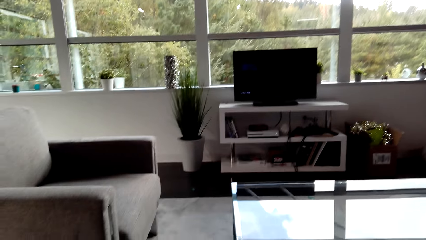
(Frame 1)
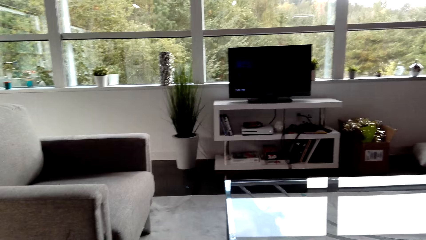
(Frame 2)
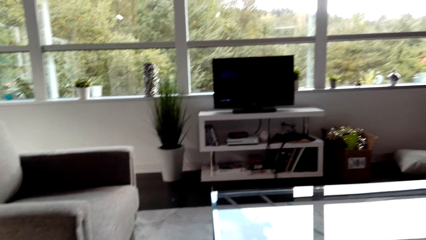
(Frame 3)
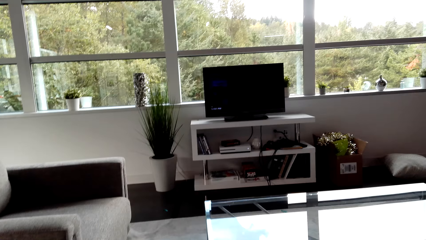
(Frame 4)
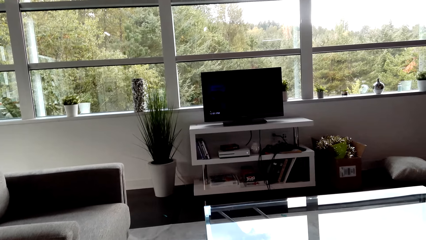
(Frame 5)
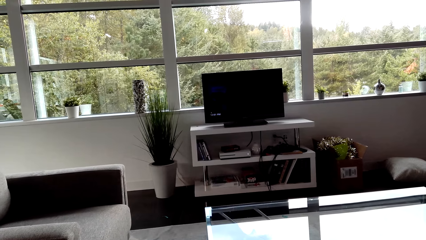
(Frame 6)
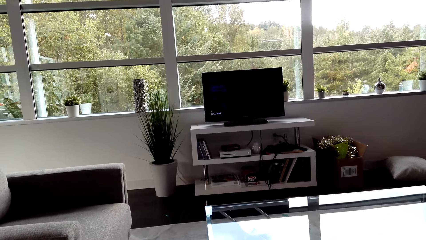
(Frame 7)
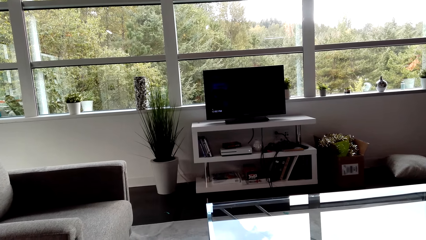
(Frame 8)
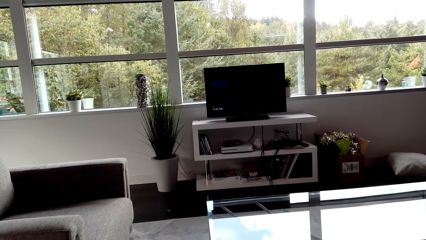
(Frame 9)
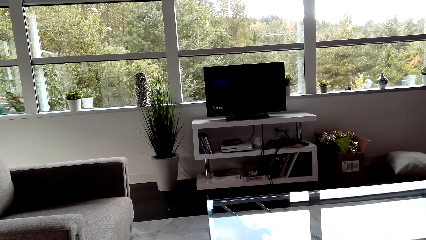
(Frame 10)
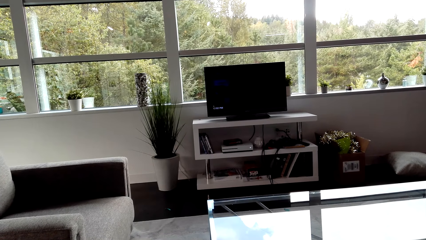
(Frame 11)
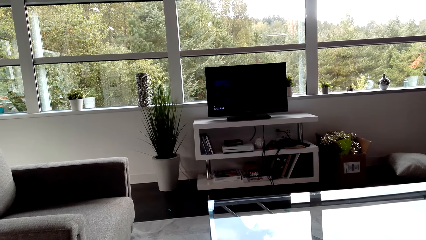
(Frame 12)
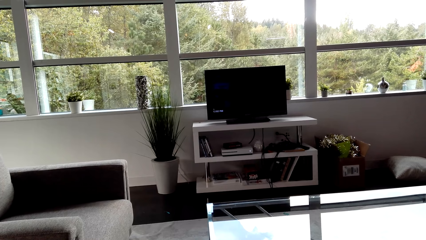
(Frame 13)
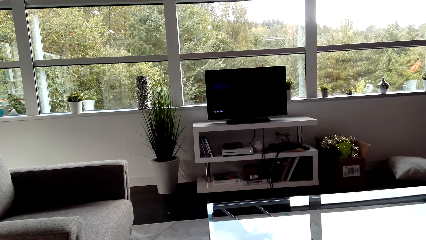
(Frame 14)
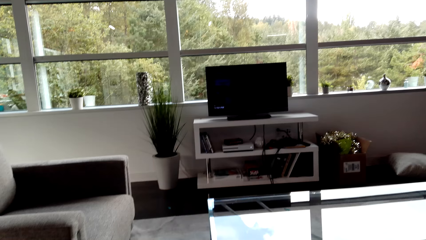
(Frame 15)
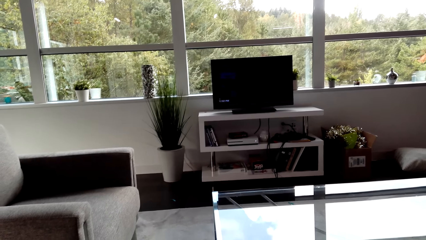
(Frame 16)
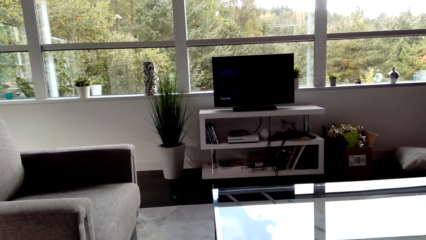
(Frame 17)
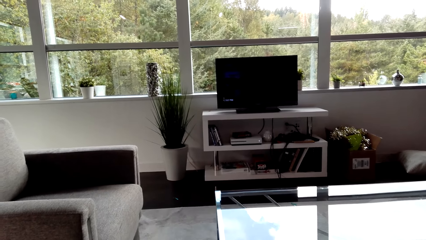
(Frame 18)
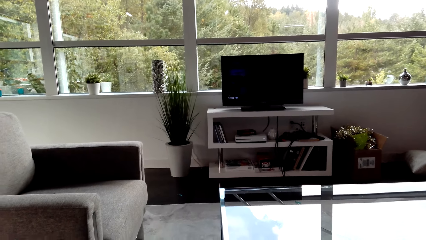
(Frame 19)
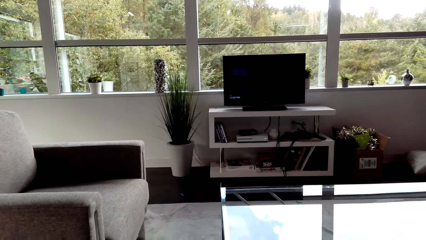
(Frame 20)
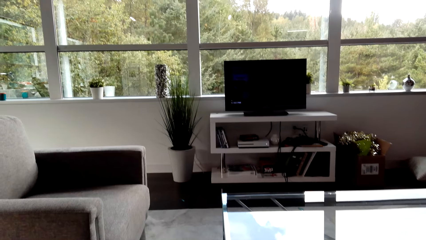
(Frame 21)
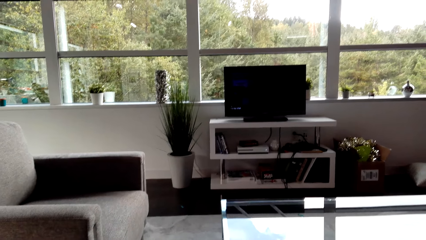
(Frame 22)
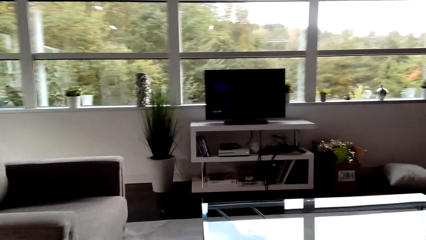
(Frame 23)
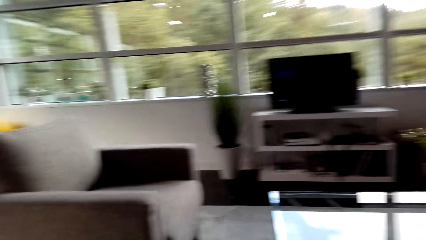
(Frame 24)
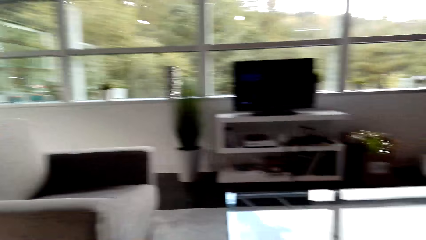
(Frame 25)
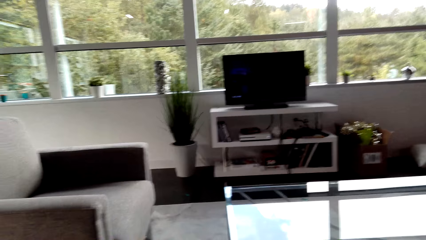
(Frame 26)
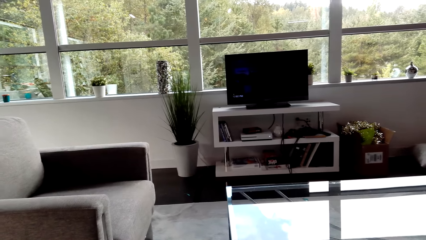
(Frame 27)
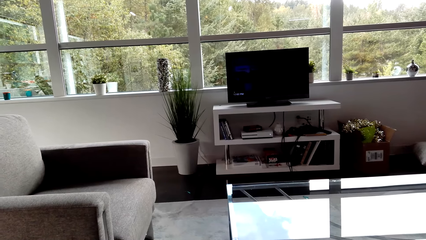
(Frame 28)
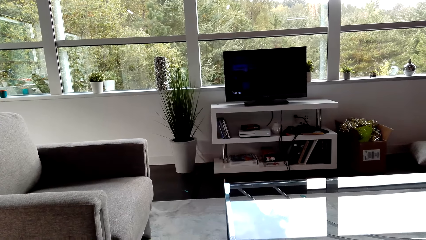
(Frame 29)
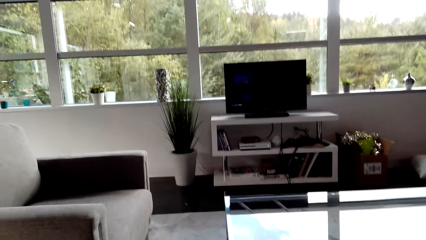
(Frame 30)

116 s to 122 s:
The camera wearer looks around.

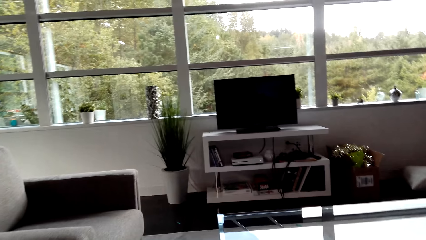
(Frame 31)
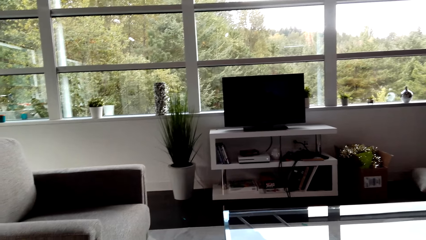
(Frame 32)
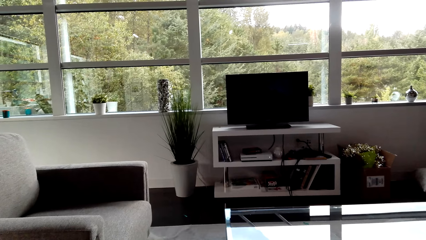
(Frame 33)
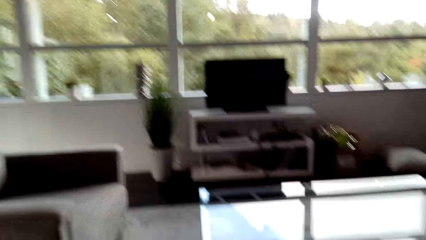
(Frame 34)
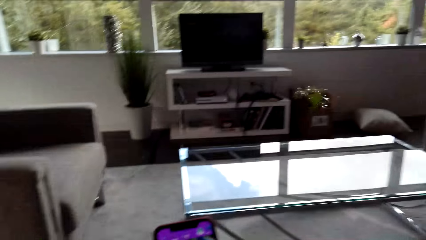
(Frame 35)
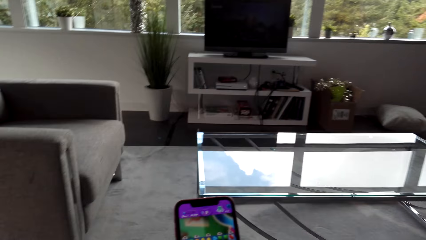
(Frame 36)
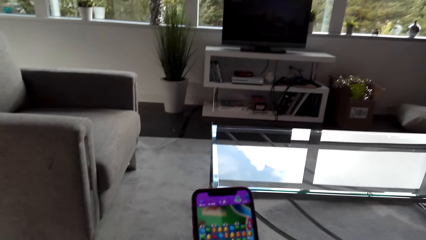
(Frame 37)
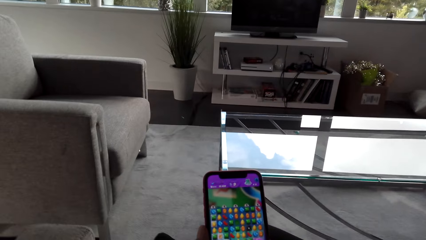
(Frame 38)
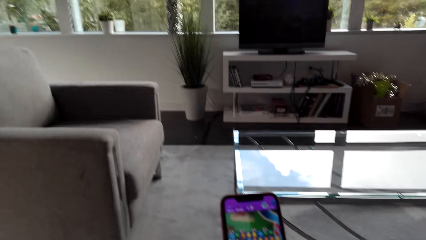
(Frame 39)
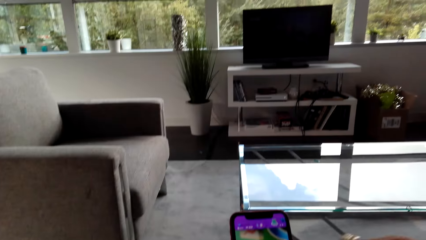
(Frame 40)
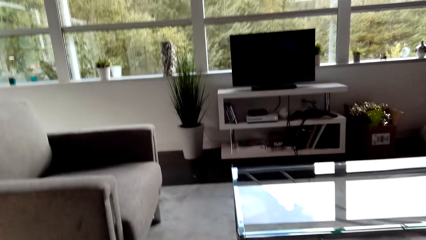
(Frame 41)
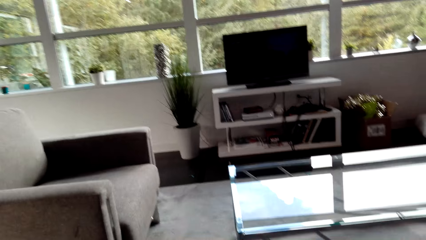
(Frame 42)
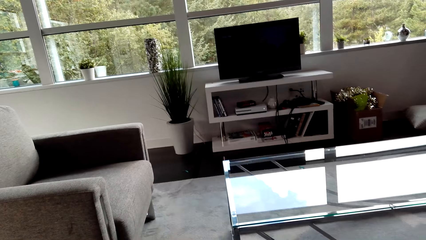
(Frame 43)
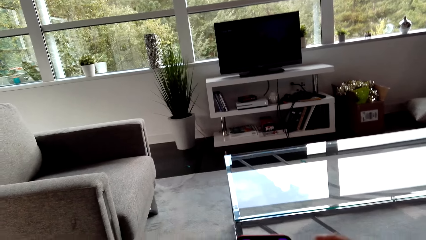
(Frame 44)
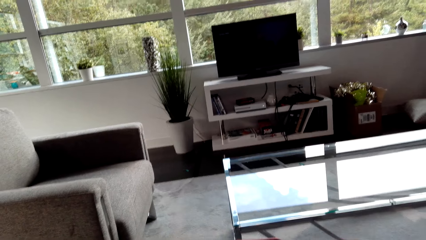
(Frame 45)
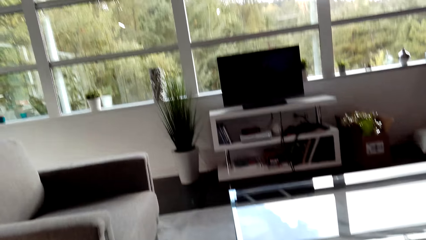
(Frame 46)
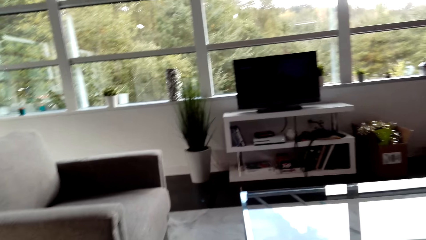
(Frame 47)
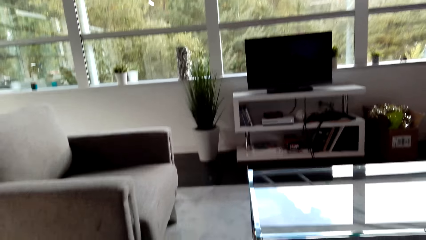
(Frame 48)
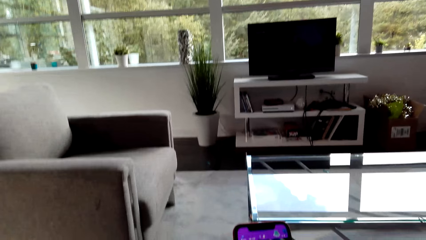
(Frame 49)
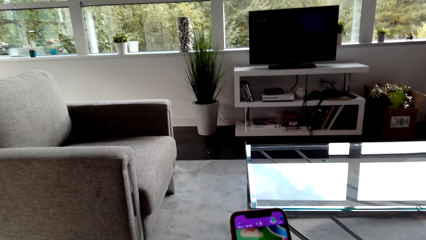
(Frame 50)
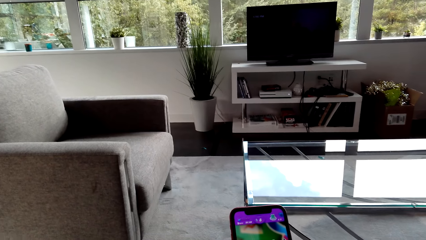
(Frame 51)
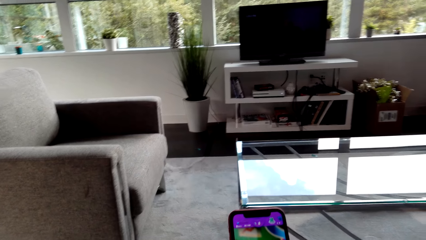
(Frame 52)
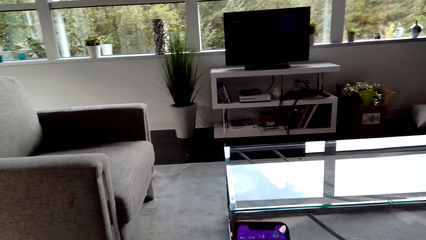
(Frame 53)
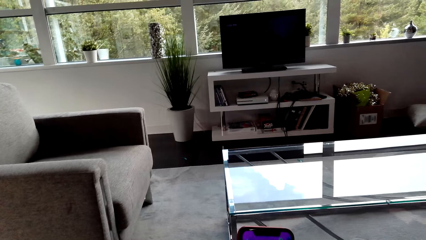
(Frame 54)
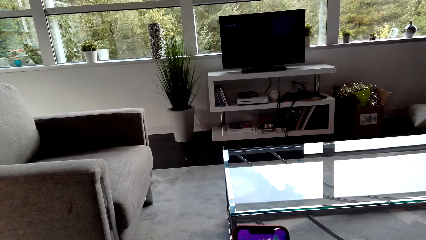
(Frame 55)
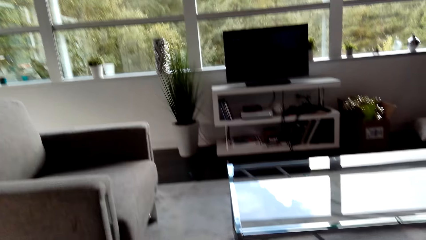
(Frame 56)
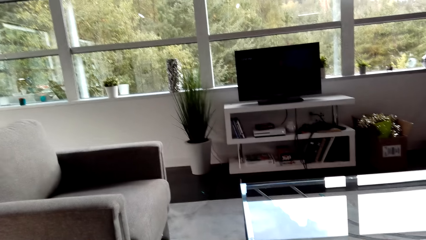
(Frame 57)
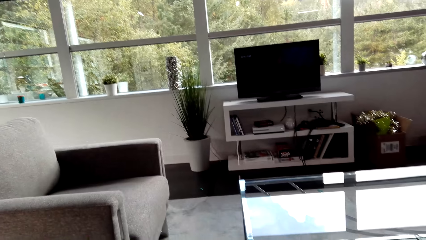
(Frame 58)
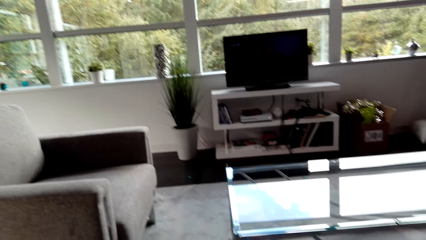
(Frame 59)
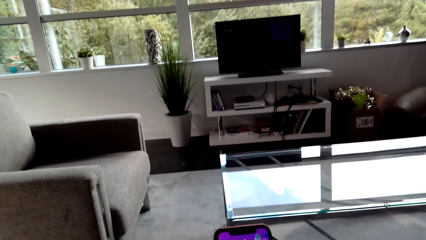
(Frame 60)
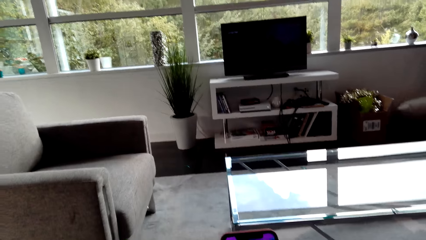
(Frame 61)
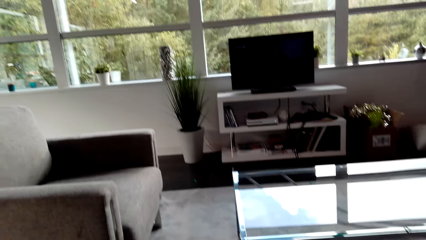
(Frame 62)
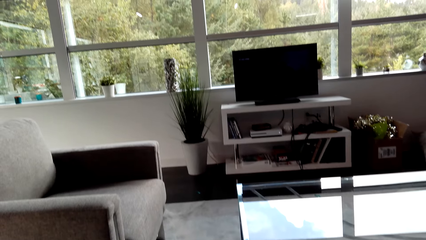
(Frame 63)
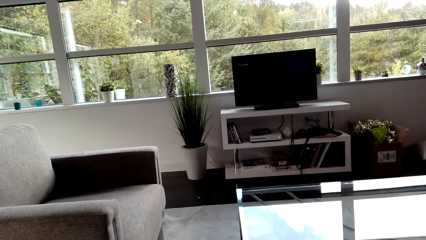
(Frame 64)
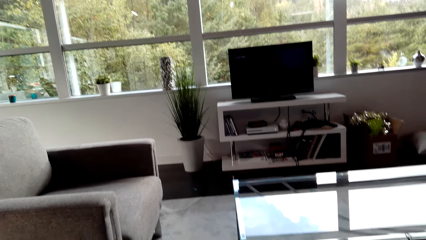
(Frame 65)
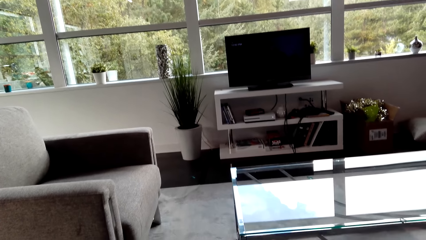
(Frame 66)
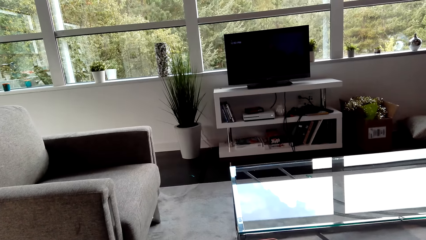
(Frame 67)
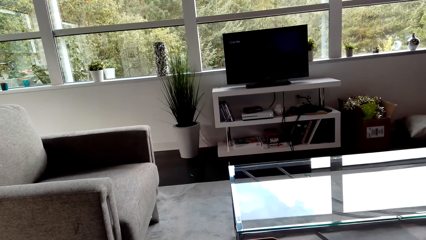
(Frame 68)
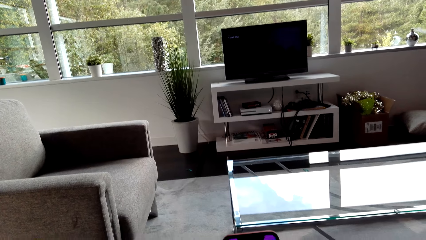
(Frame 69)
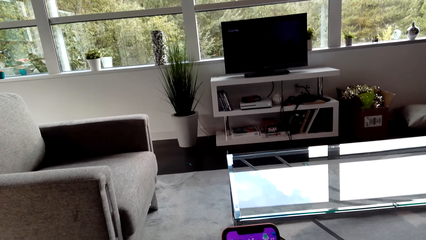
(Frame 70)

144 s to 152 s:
The camera wearer uses a phone. They touch the phone.
